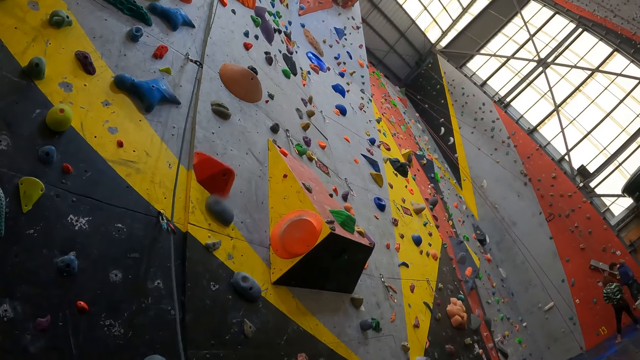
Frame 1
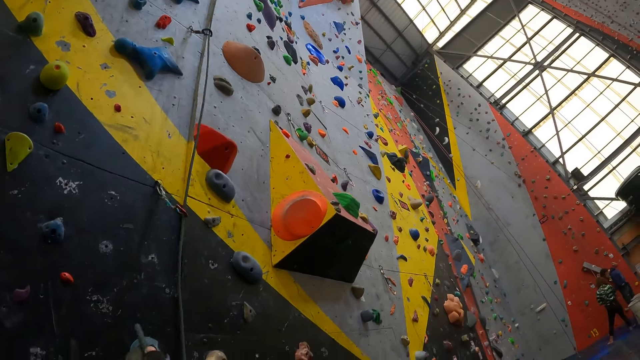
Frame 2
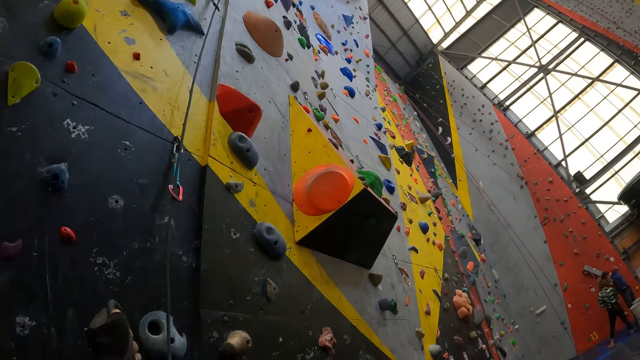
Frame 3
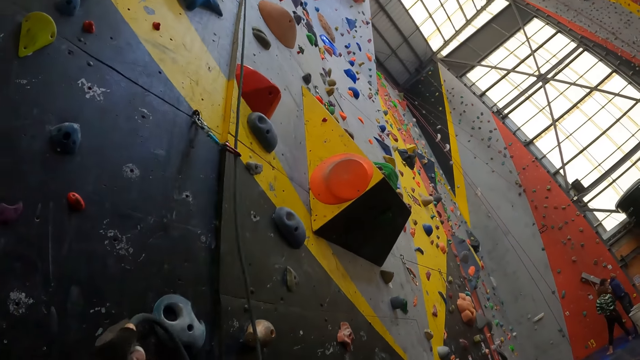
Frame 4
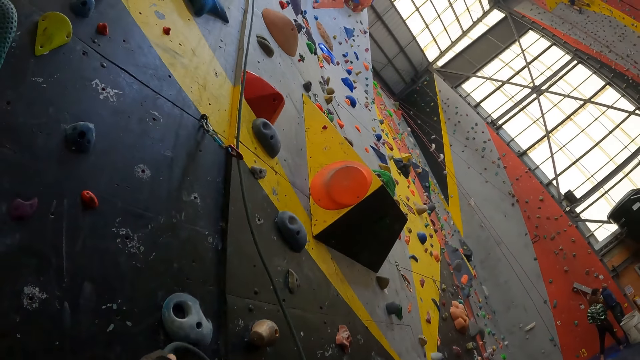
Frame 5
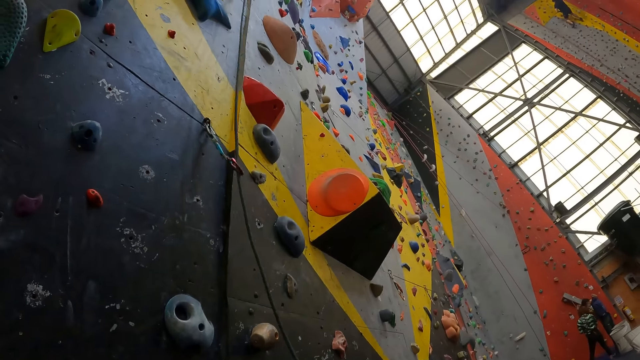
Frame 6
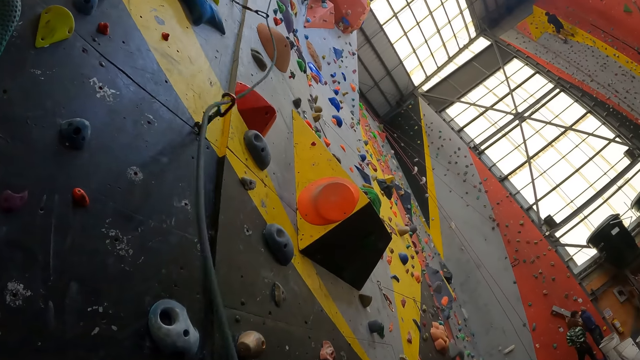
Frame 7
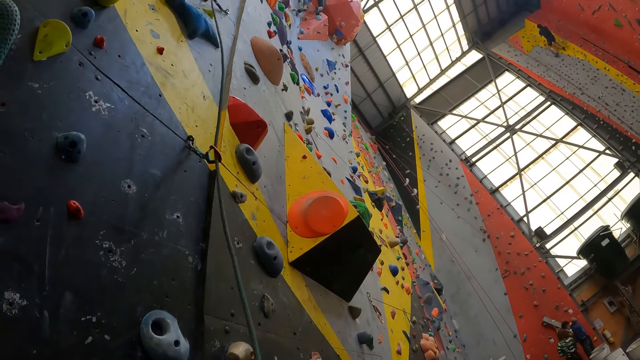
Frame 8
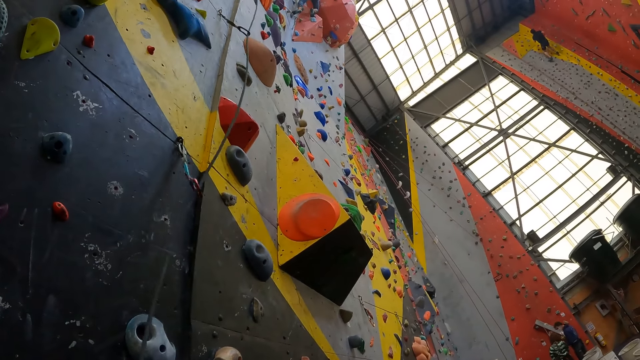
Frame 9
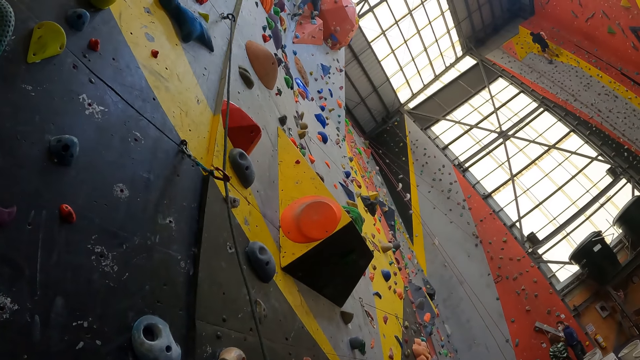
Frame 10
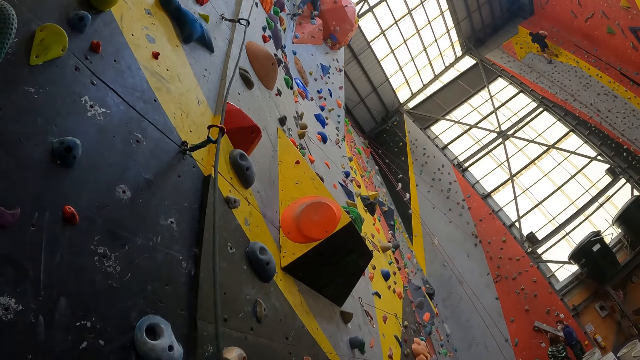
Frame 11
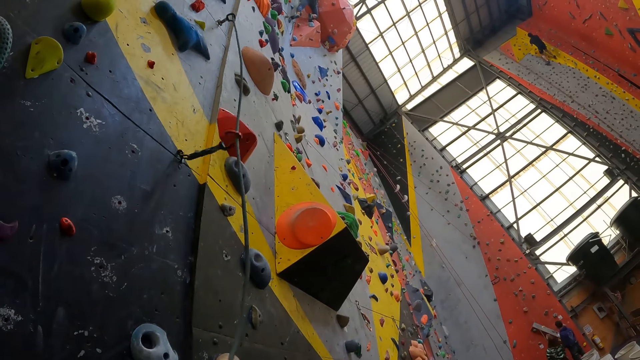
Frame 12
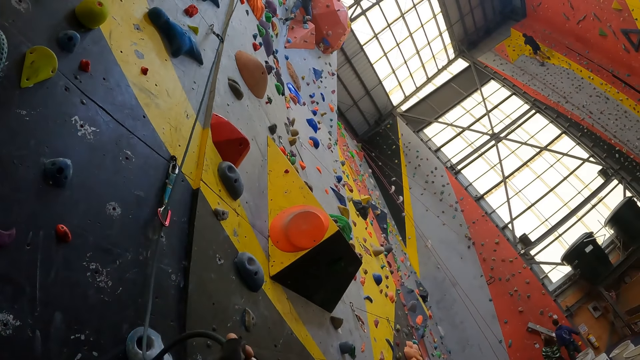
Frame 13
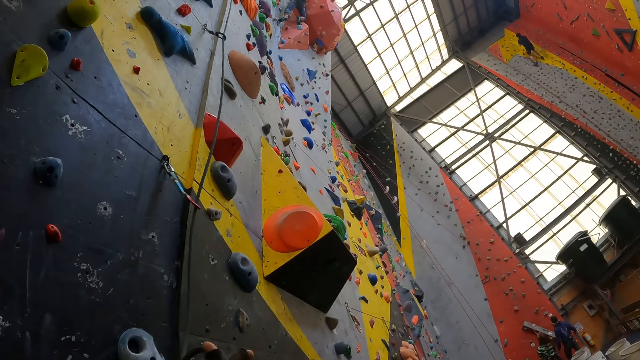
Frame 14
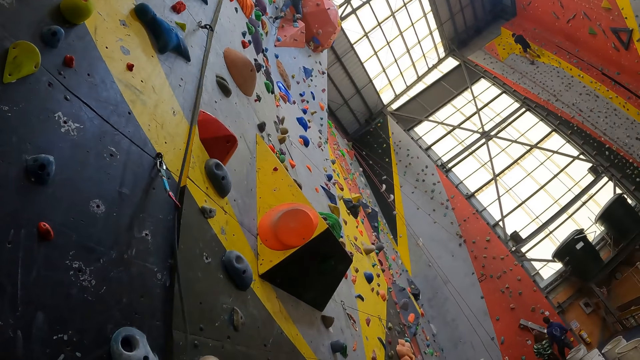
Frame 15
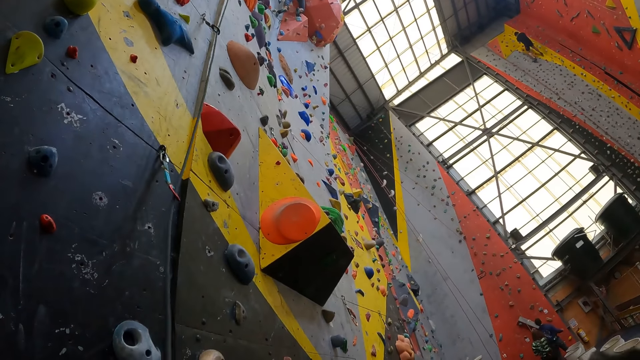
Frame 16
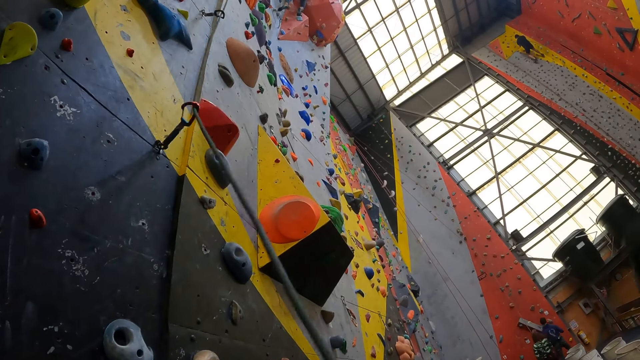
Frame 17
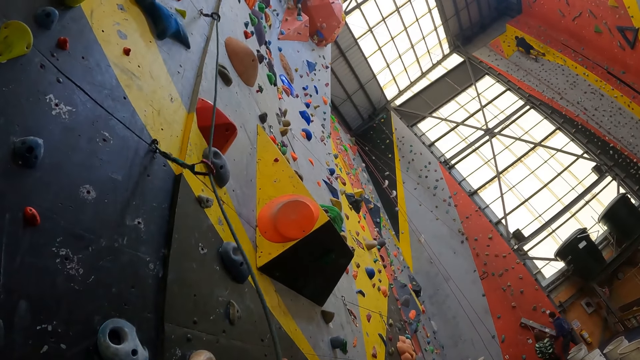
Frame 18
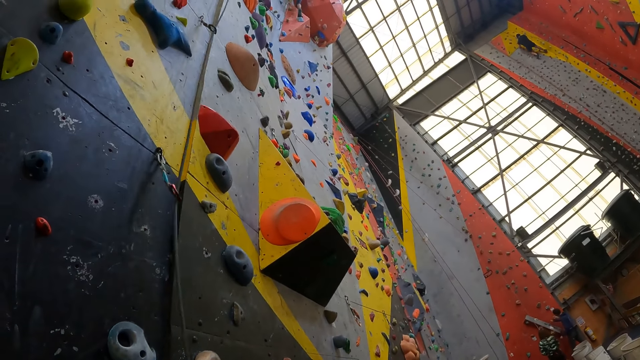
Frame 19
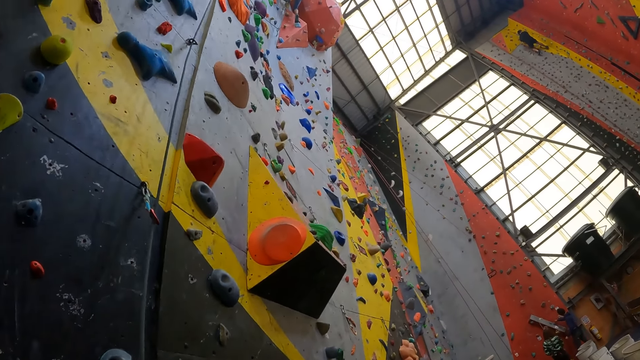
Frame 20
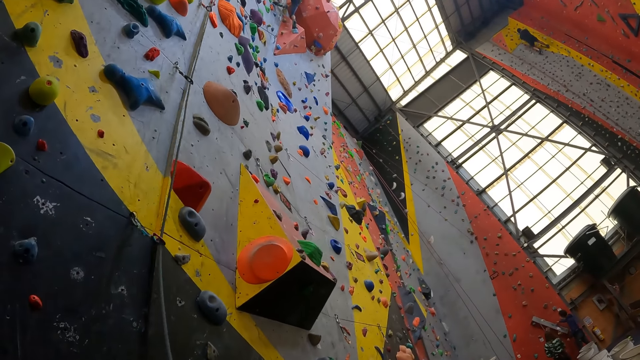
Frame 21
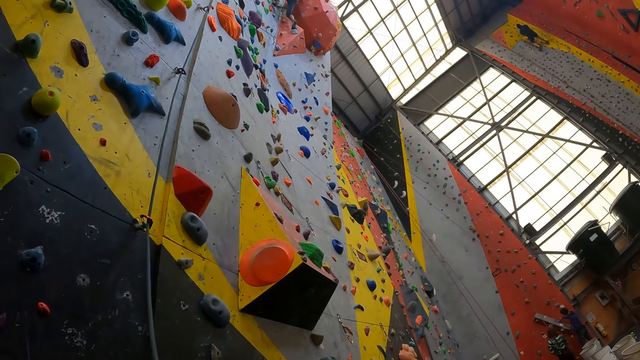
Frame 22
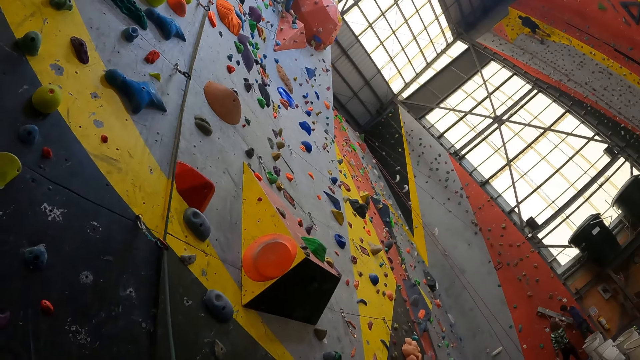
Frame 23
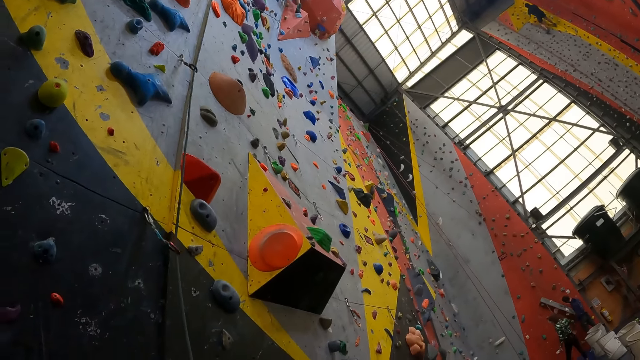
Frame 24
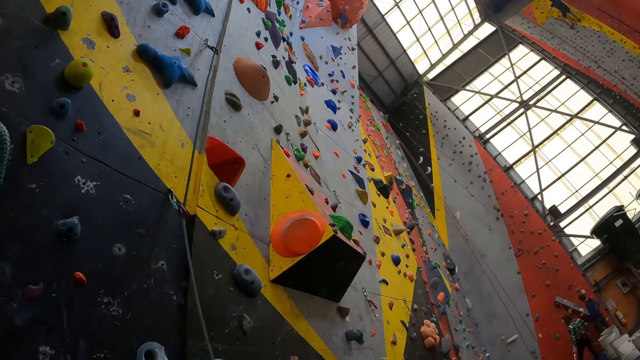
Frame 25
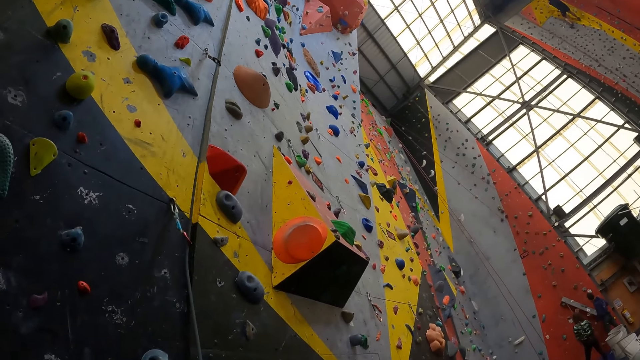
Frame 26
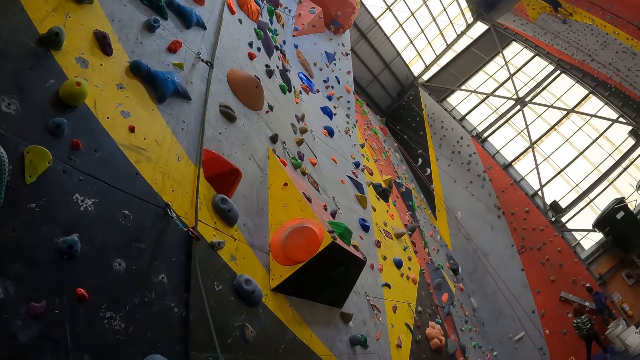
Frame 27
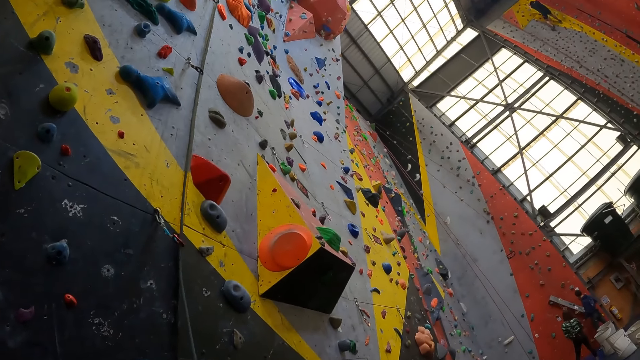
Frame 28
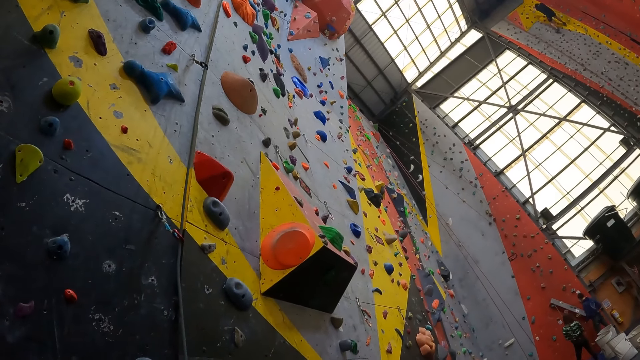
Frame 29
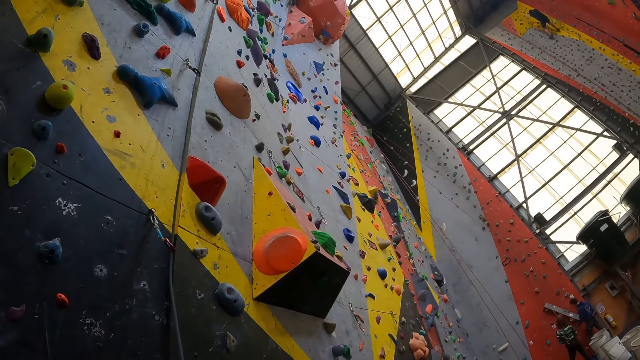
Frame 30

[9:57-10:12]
The camera wearer moves a climbing rope. They pull the rope. They look at the bouldering board.

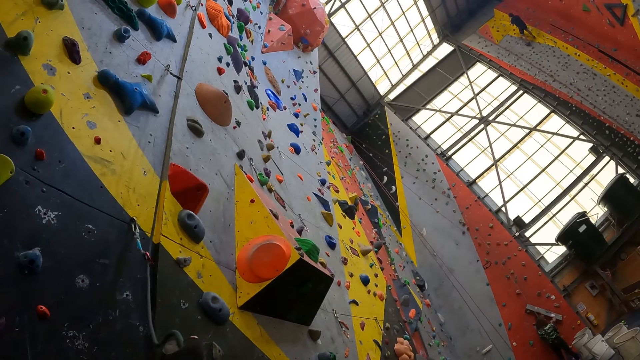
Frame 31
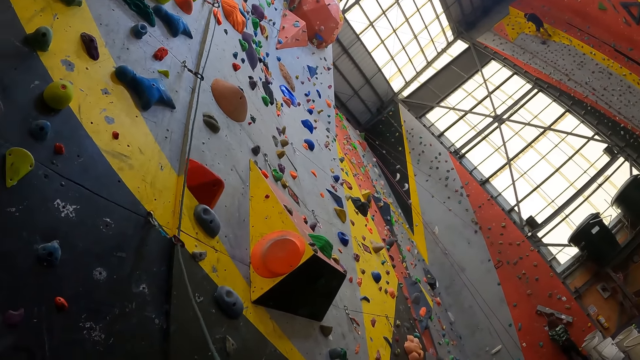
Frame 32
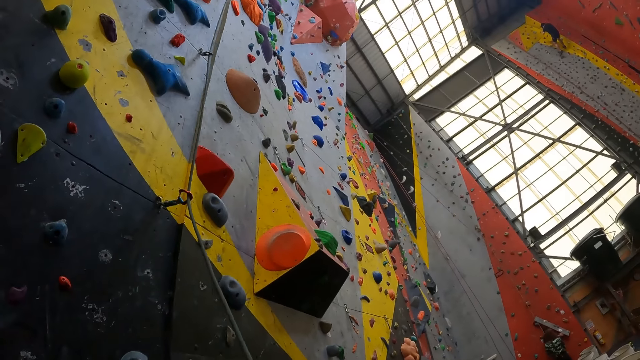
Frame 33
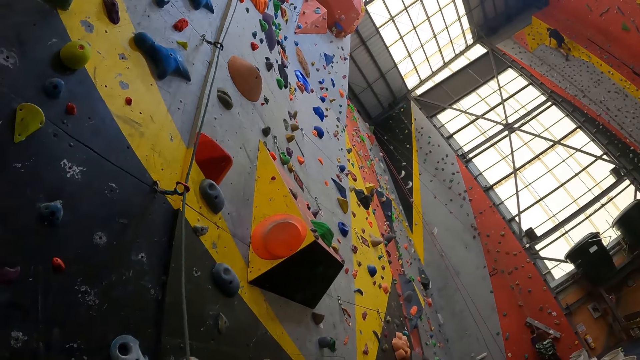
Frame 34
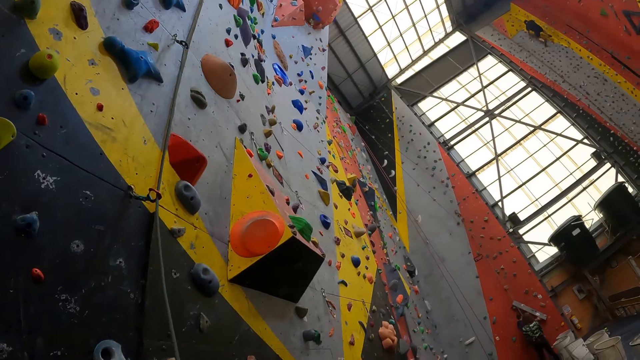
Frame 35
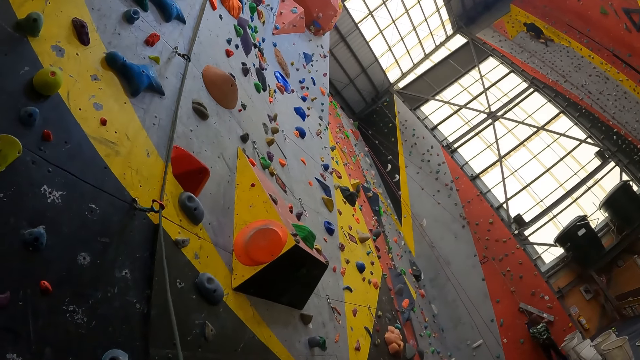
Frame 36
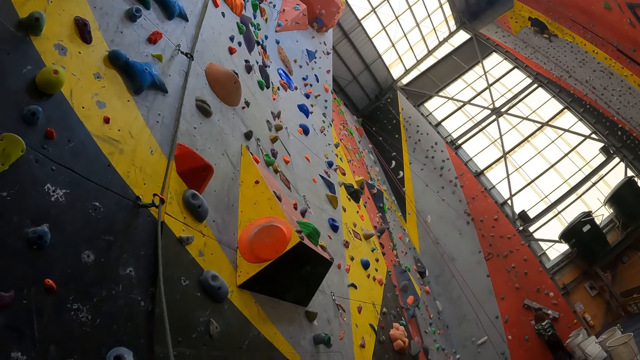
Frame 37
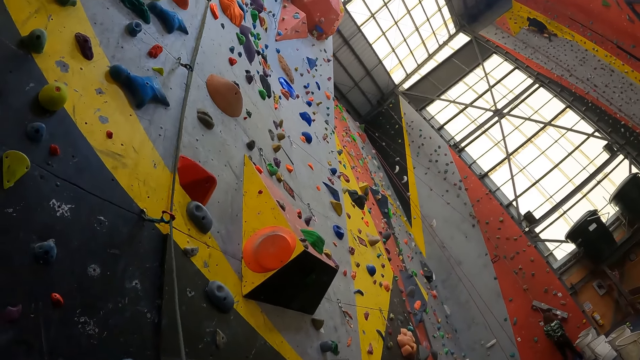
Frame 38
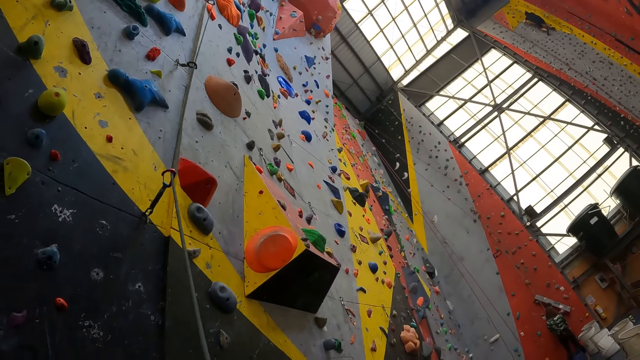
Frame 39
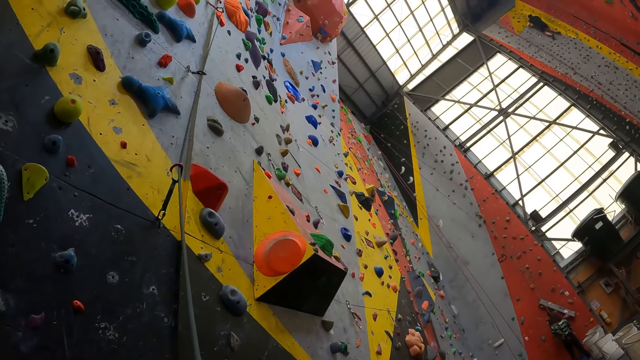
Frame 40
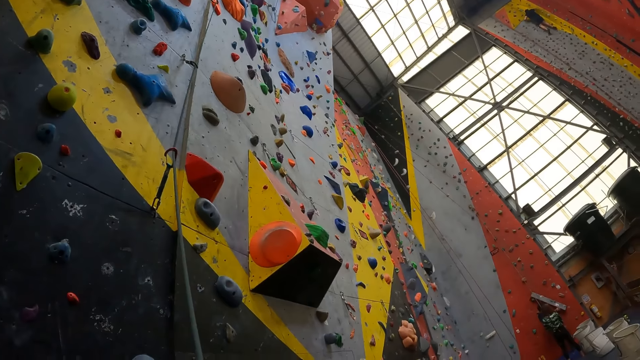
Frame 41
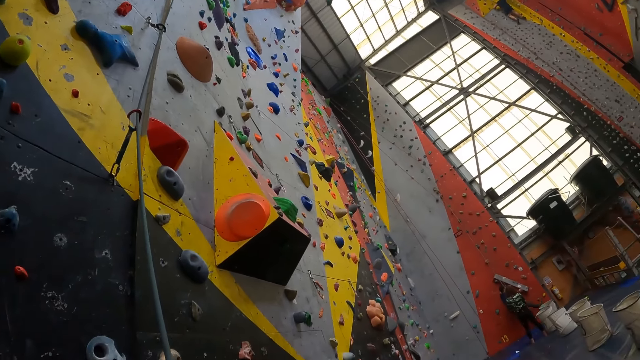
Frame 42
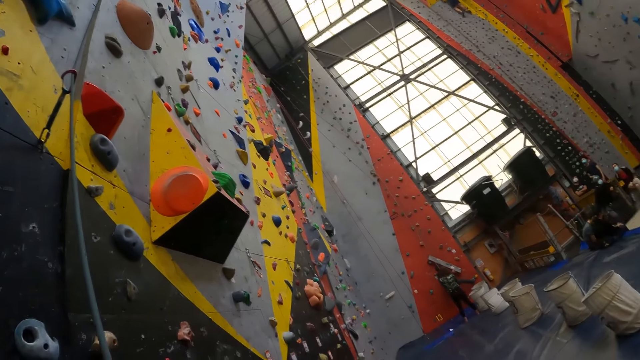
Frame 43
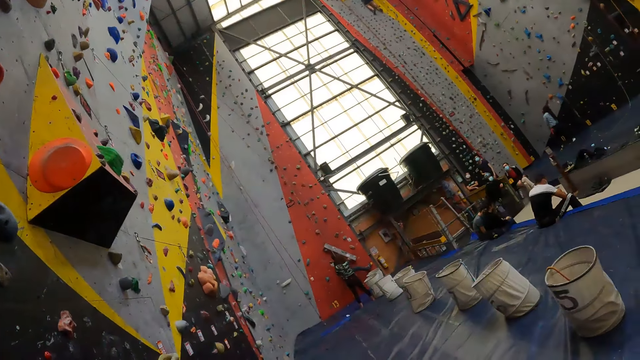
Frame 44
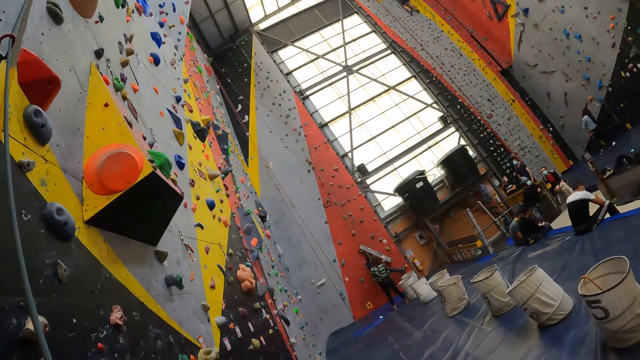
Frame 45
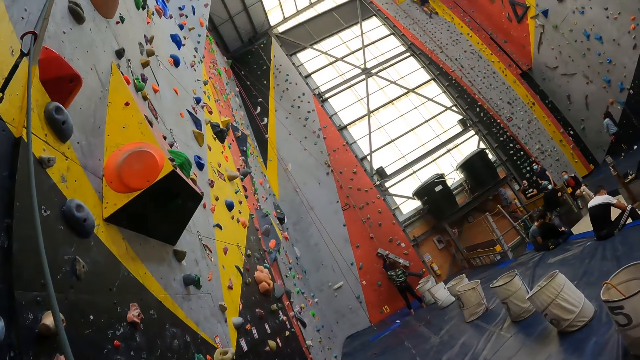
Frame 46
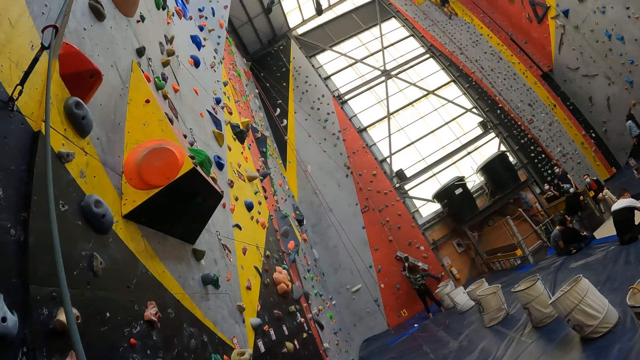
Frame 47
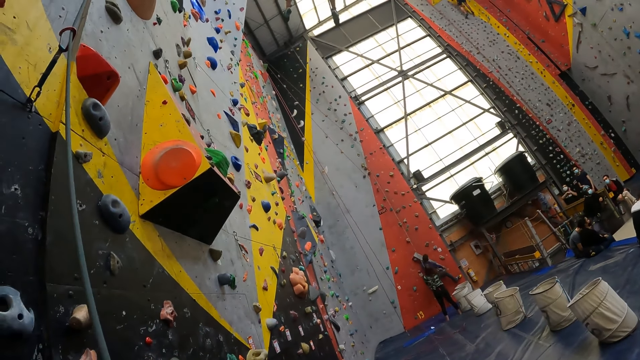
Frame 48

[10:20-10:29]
The camera wearer pulls the rope. They look around the room. They stare at a climbing wall.
